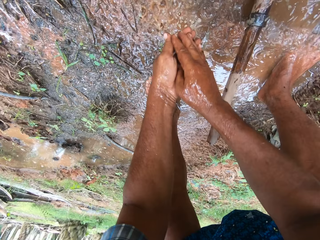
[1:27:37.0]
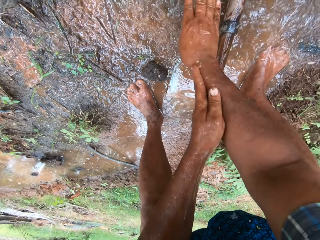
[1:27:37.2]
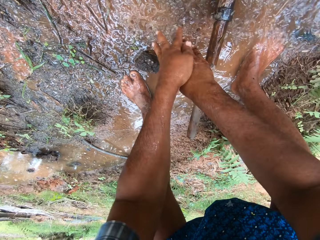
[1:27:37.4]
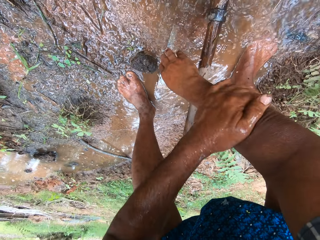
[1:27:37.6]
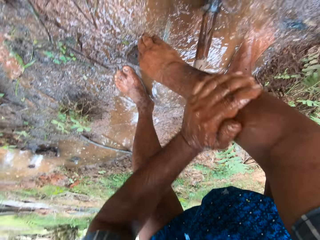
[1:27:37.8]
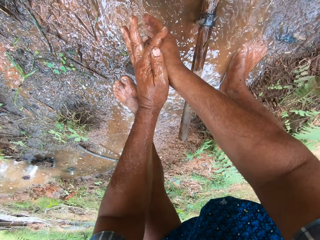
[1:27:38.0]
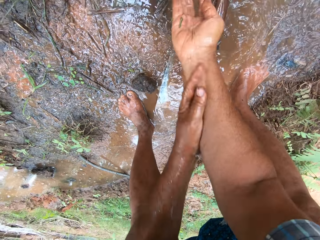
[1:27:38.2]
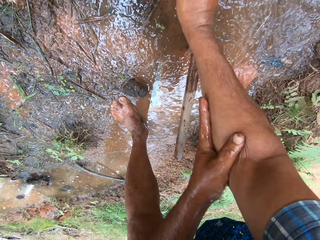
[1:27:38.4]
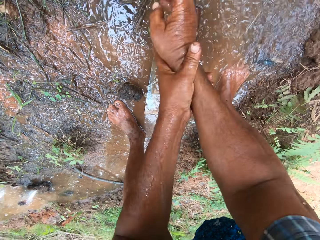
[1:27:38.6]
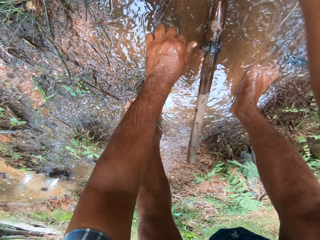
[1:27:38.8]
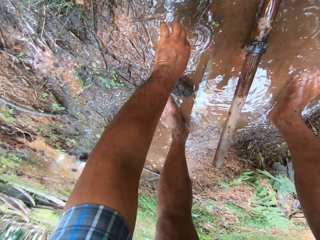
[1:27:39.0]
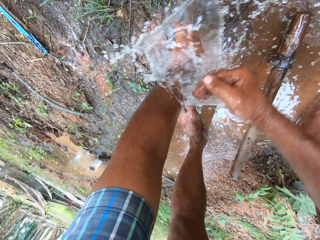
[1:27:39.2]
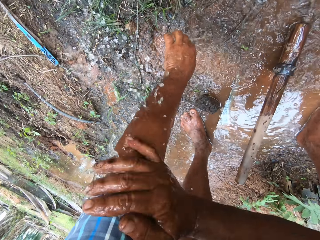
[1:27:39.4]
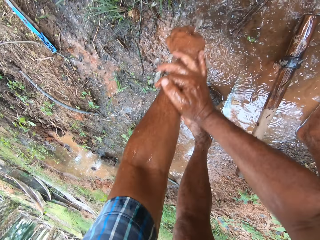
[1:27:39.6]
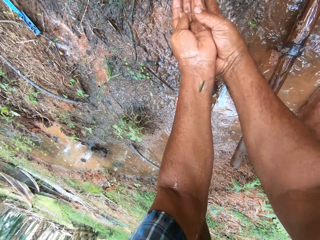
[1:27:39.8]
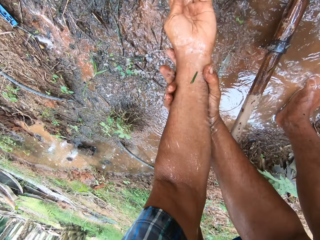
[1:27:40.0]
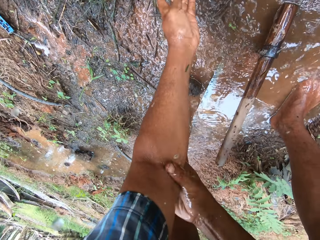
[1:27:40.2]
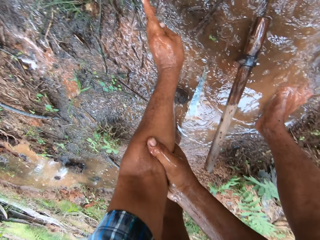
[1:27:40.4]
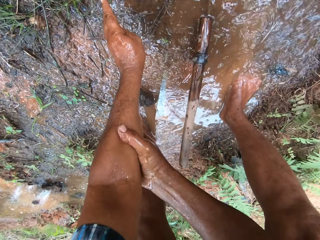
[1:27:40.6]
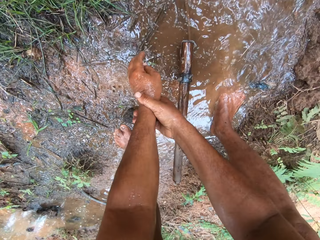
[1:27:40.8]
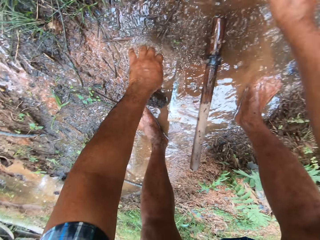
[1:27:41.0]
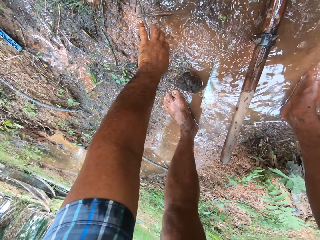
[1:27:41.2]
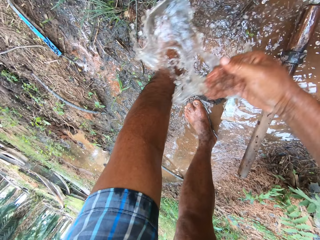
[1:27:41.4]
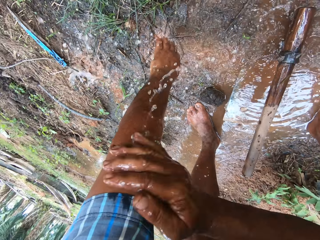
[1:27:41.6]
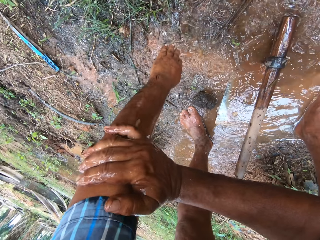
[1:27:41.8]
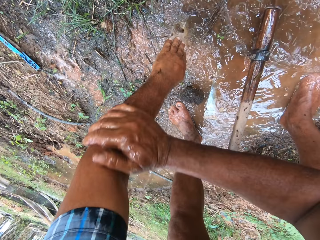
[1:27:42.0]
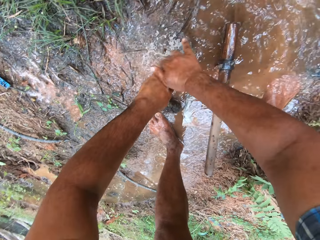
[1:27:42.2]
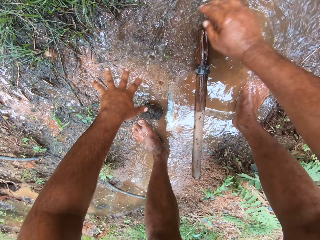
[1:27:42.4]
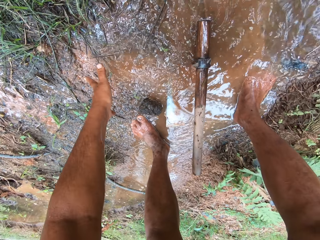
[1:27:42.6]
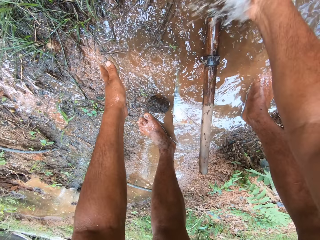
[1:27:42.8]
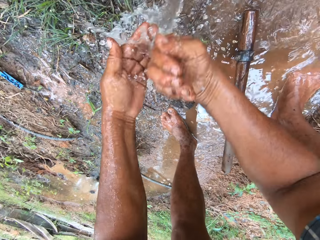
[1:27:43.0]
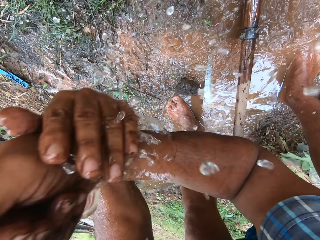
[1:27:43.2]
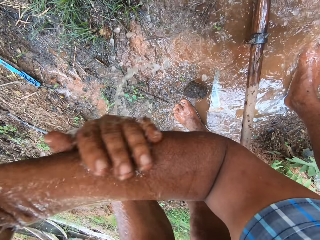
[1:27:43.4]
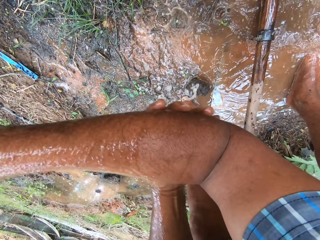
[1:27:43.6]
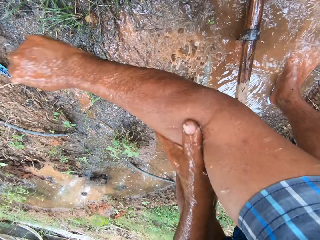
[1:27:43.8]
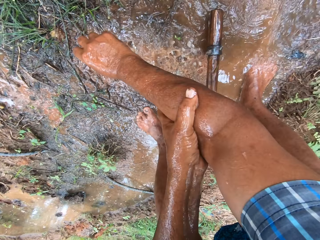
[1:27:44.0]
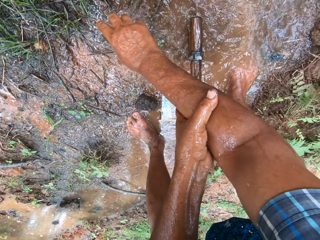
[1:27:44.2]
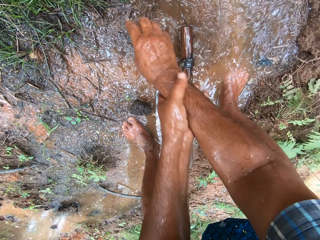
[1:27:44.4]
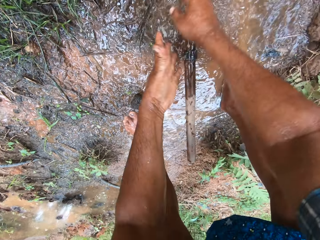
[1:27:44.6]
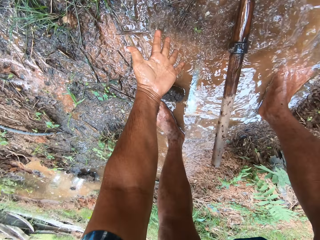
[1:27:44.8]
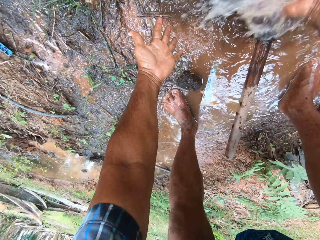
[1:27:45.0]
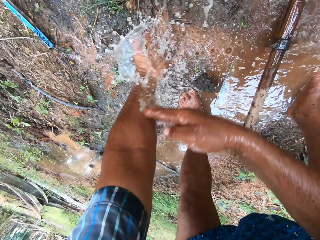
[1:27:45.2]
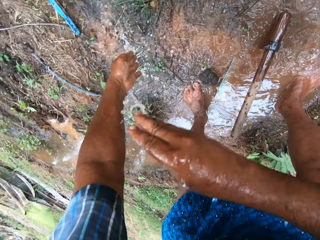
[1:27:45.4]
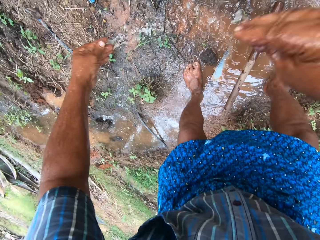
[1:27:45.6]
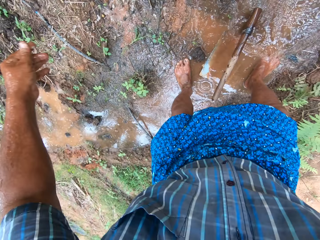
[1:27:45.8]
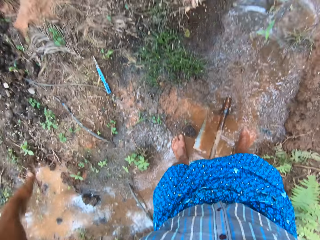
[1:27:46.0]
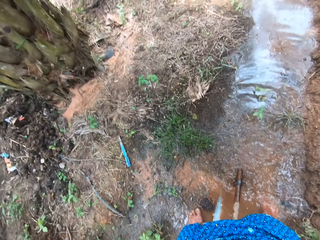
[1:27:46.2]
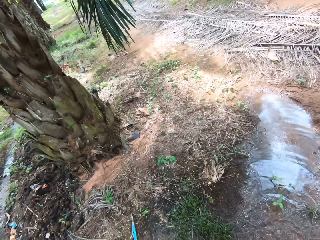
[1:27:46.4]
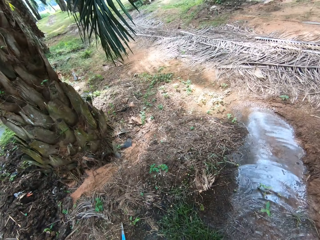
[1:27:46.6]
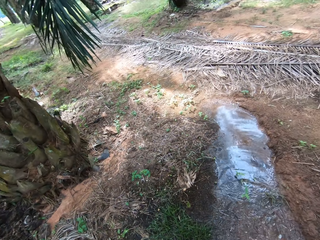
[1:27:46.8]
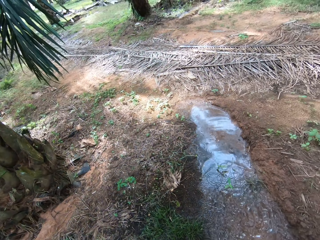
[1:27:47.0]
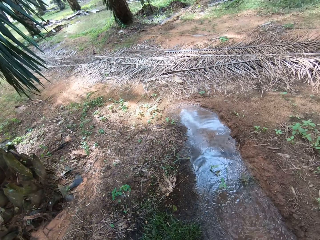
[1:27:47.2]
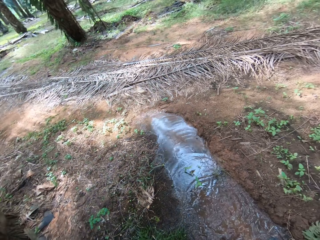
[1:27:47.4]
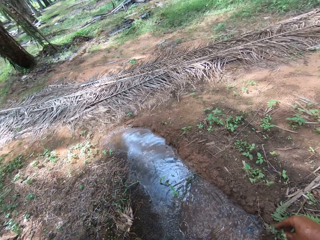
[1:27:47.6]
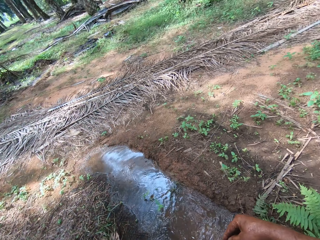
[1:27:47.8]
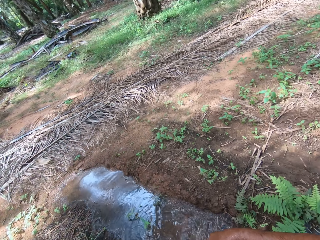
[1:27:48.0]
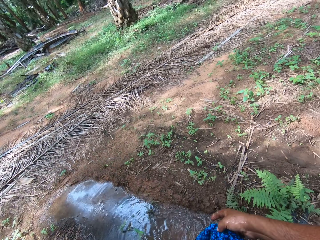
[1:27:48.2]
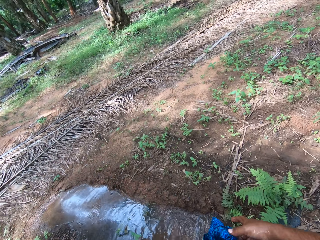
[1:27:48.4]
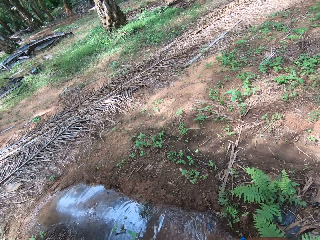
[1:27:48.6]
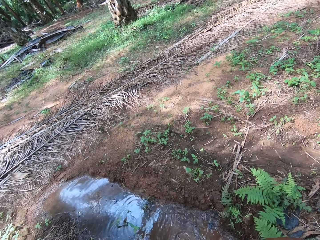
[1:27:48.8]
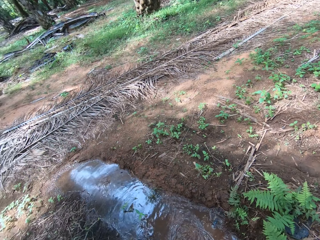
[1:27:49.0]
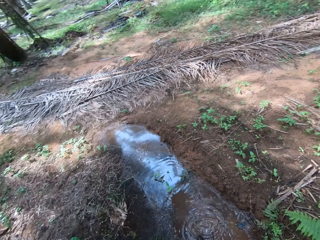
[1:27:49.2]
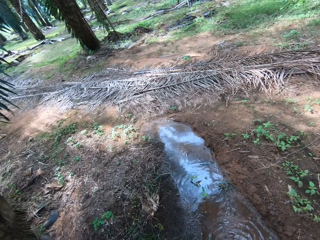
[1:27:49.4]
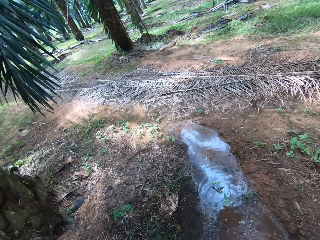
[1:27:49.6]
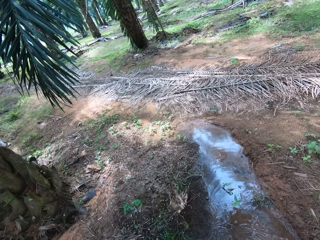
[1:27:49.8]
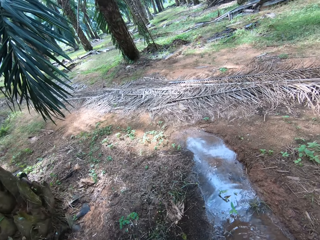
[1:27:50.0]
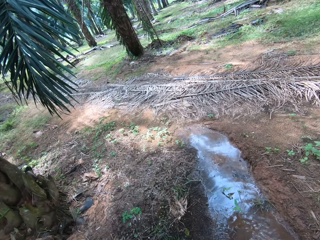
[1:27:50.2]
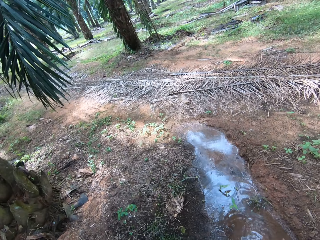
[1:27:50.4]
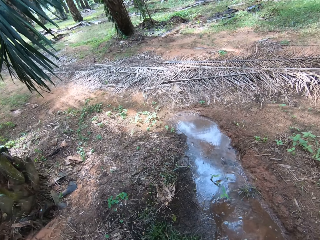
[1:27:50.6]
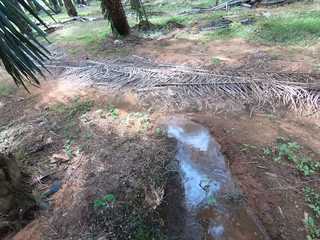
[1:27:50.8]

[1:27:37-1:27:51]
The camera wearer flaps his hands. He looks around the field.

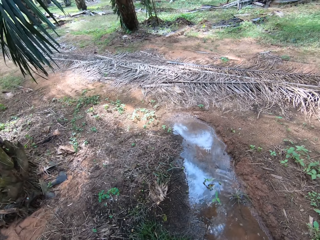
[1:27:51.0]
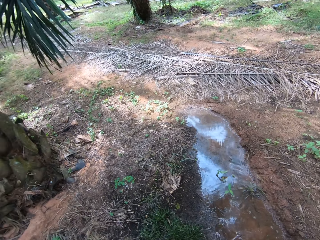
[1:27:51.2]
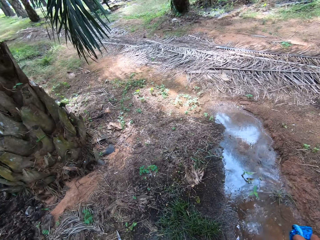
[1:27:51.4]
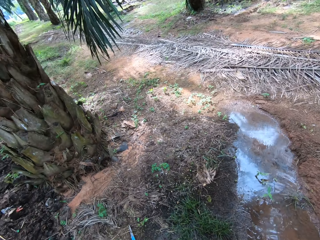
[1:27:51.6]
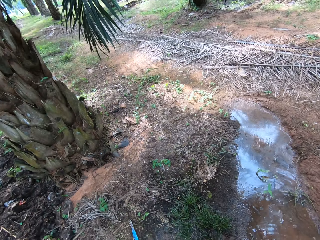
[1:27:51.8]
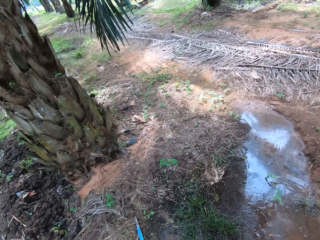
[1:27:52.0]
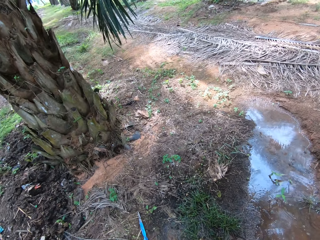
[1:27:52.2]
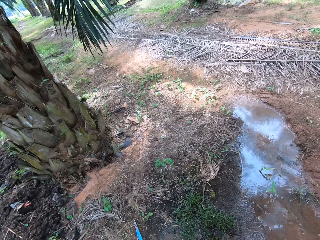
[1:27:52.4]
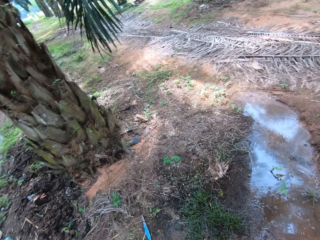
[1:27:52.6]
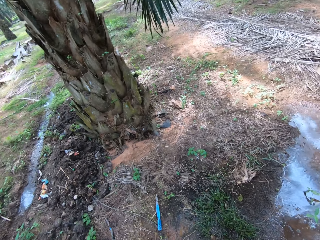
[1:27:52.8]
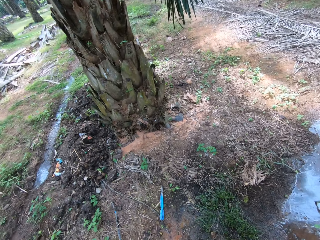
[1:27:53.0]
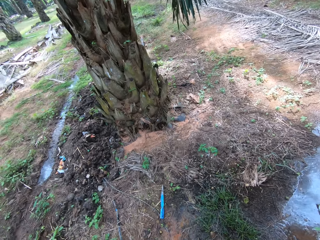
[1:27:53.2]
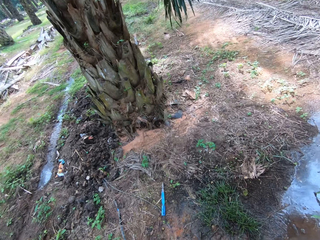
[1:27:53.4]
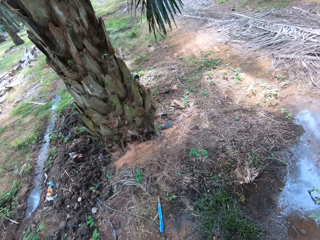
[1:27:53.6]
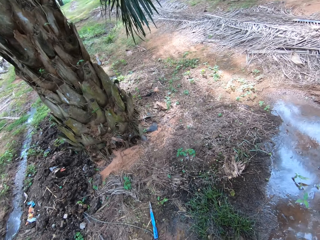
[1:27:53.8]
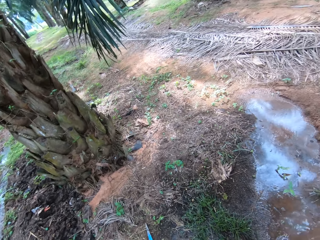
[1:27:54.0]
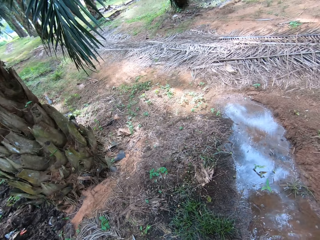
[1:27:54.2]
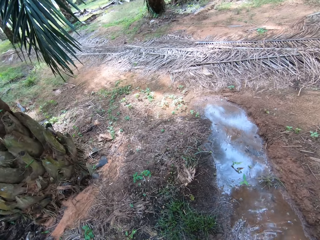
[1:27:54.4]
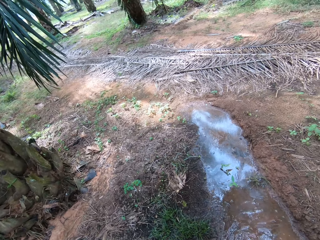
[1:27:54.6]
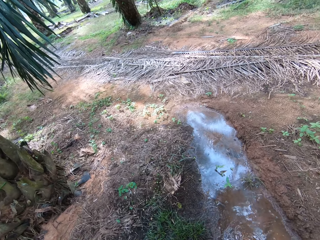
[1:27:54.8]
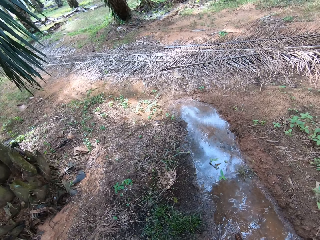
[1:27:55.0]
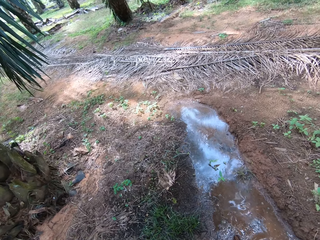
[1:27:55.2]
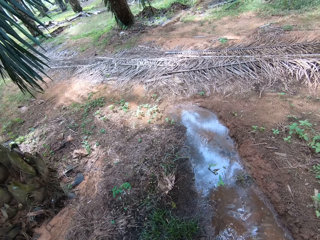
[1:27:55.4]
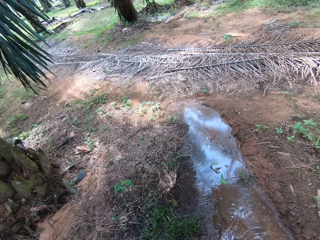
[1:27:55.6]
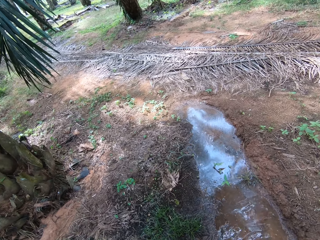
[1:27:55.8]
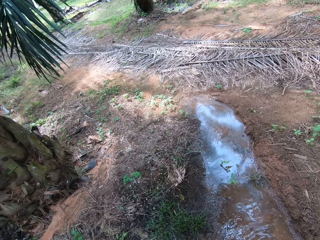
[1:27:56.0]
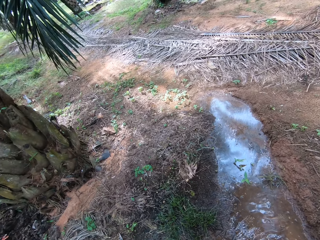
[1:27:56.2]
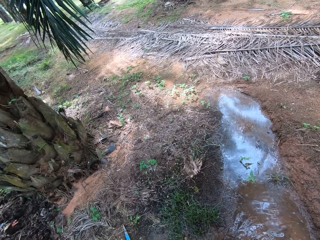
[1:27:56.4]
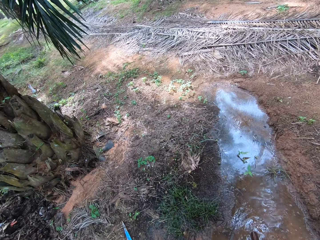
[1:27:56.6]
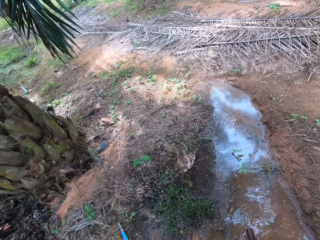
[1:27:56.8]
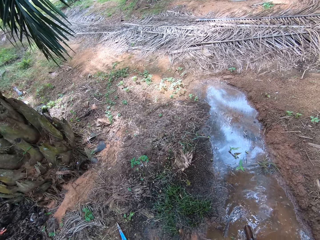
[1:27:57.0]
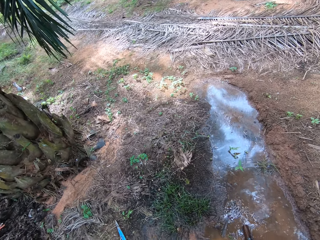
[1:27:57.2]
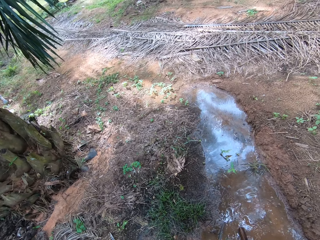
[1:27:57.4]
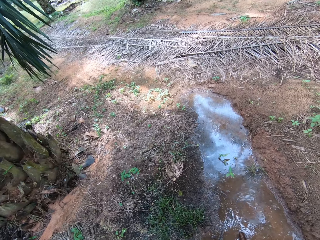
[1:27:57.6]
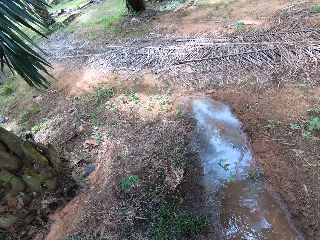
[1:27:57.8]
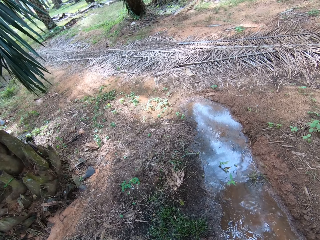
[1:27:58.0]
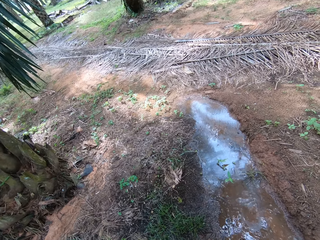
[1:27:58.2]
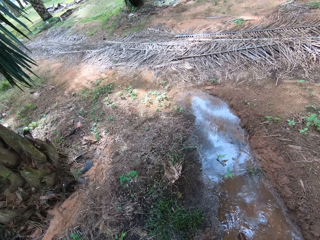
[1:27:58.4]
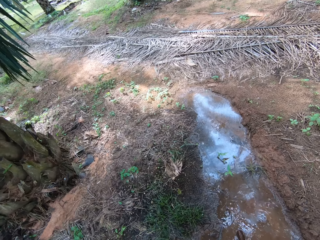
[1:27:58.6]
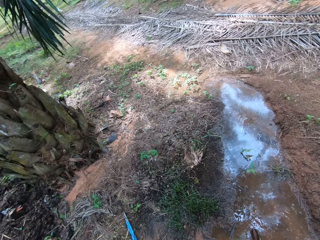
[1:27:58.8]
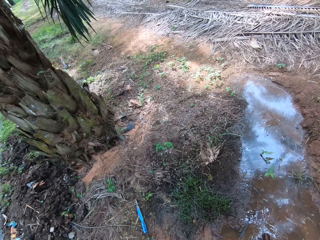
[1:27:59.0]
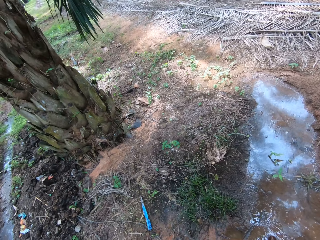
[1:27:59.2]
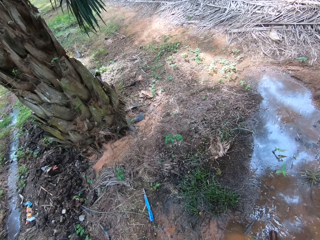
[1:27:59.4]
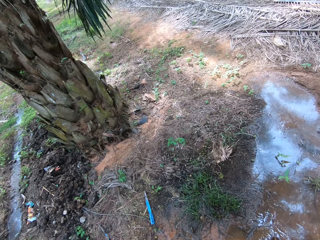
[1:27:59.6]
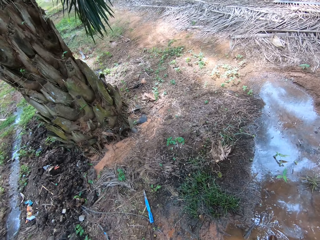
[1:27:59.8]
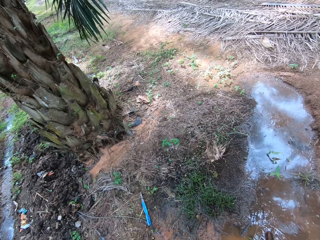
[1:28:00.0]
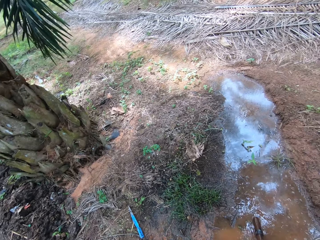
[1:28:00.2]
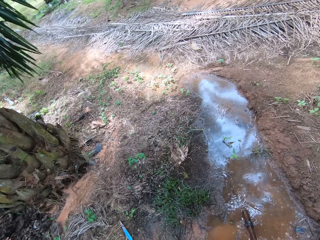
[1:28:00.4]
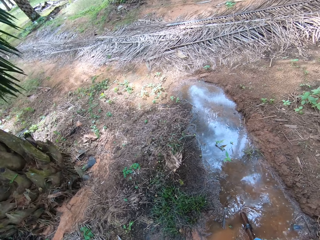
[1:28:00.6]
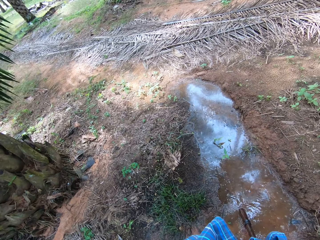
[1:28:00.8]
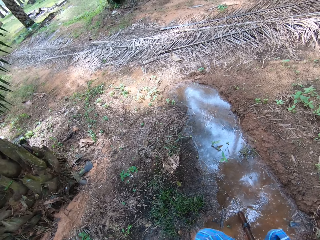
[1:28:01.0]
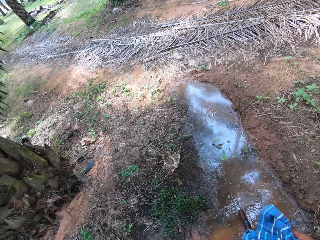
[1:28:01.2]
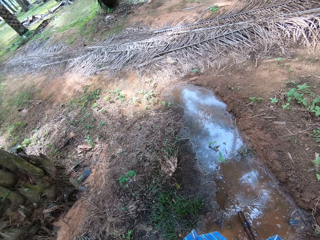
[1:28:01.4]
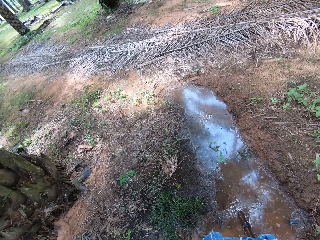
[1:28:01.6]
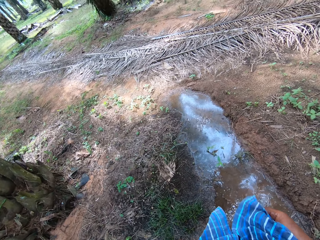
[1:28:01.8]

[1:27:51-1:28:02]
The camera wearer sniffs briefly. He adjusts his clothes.
